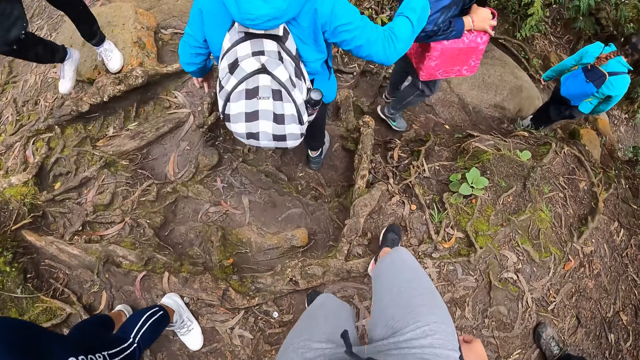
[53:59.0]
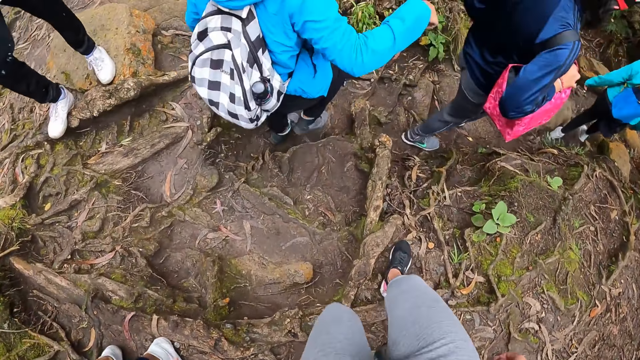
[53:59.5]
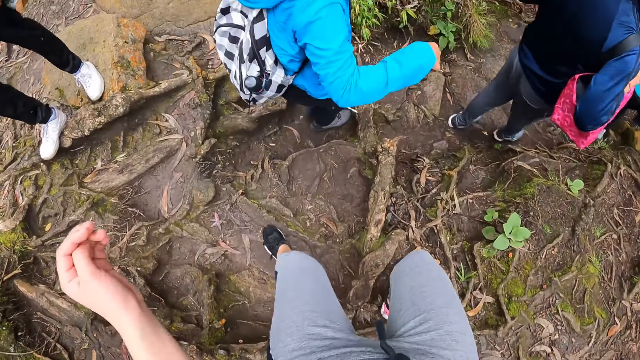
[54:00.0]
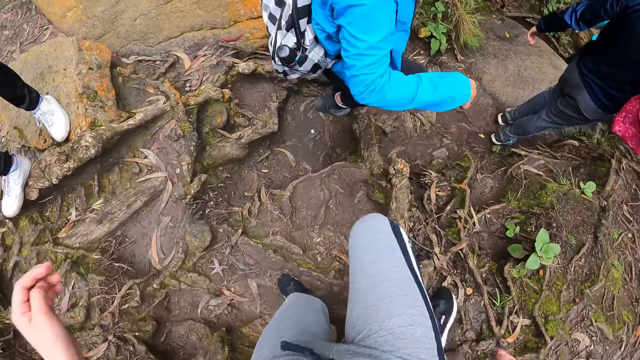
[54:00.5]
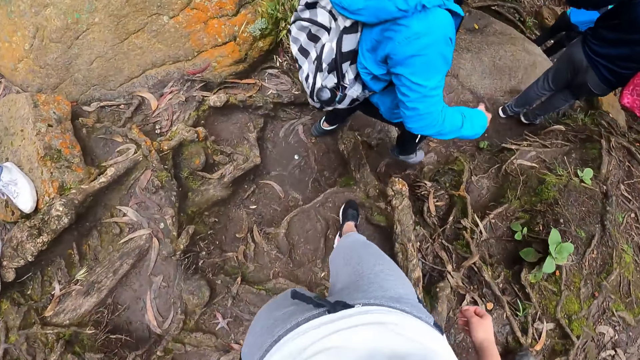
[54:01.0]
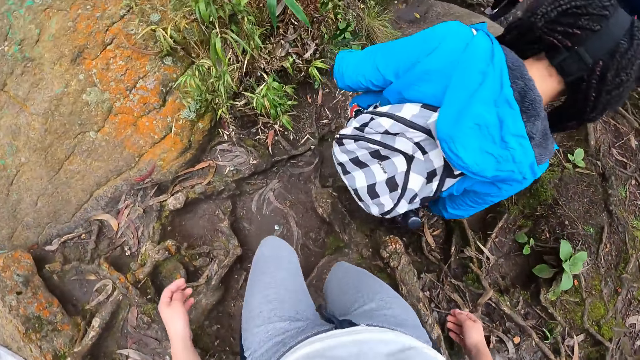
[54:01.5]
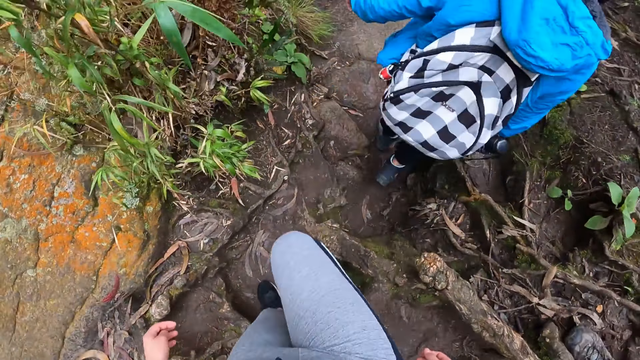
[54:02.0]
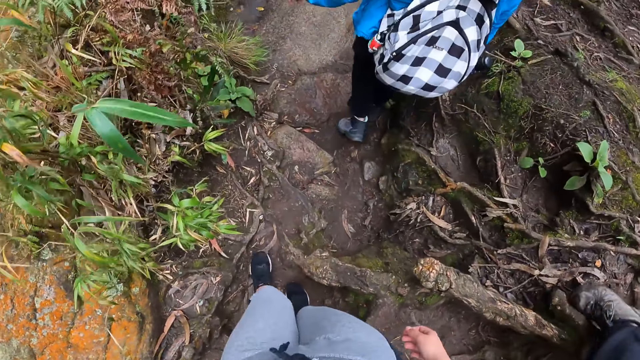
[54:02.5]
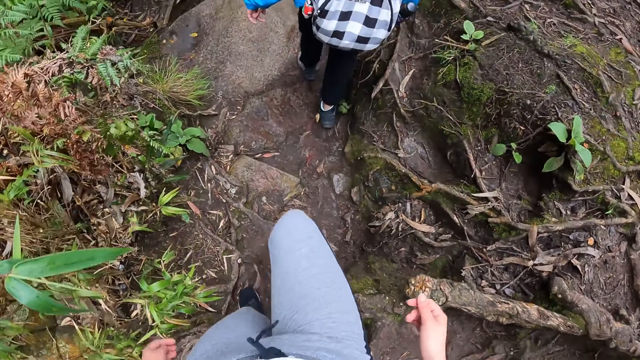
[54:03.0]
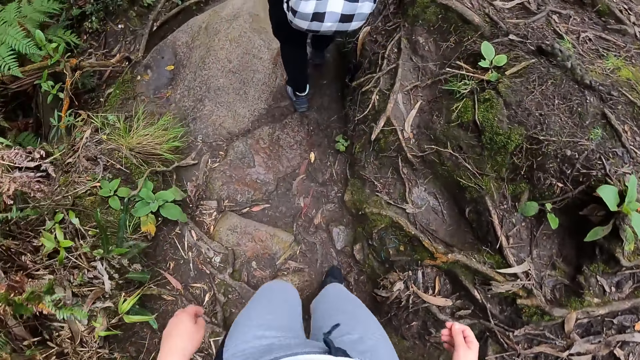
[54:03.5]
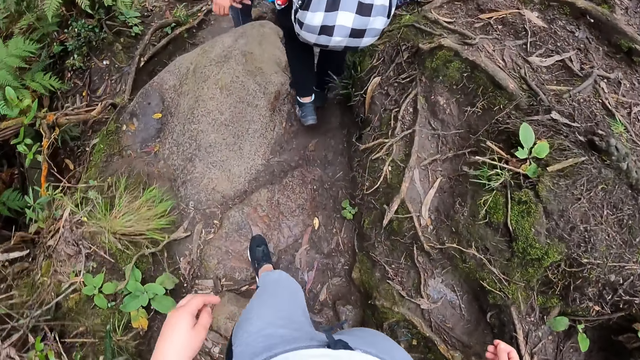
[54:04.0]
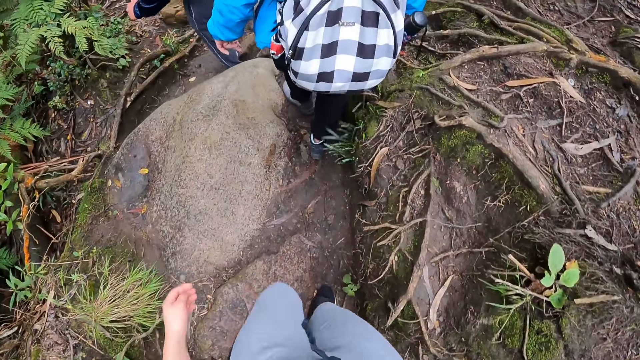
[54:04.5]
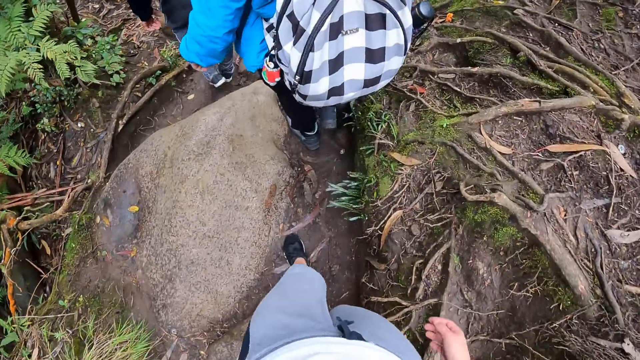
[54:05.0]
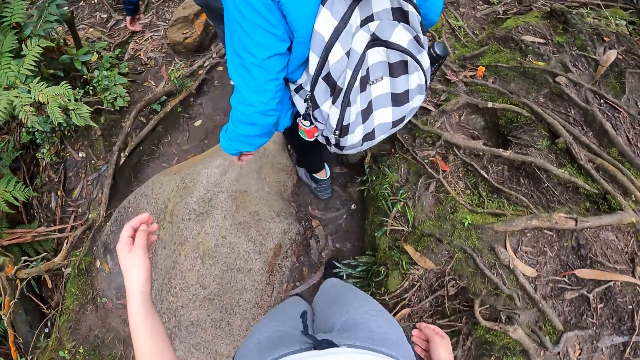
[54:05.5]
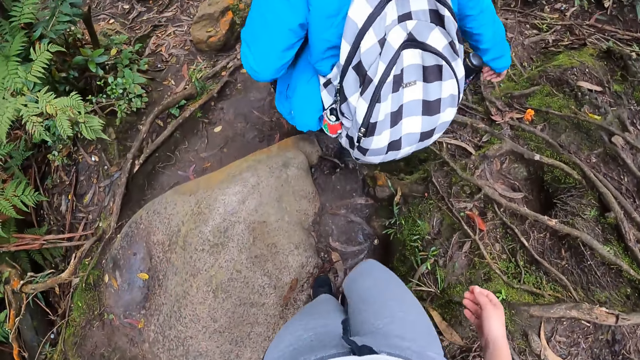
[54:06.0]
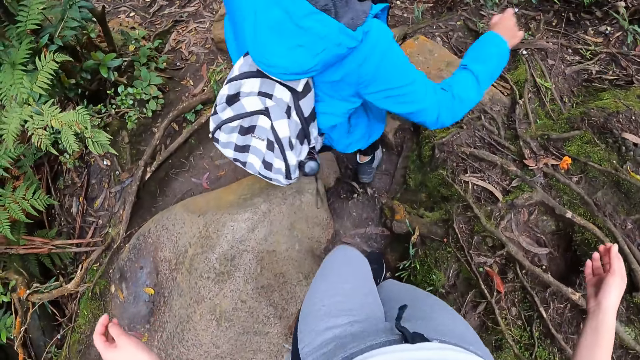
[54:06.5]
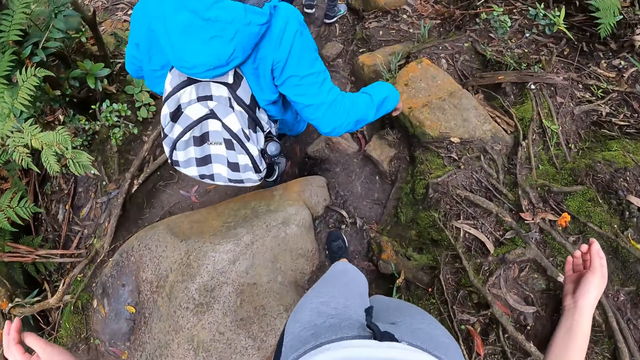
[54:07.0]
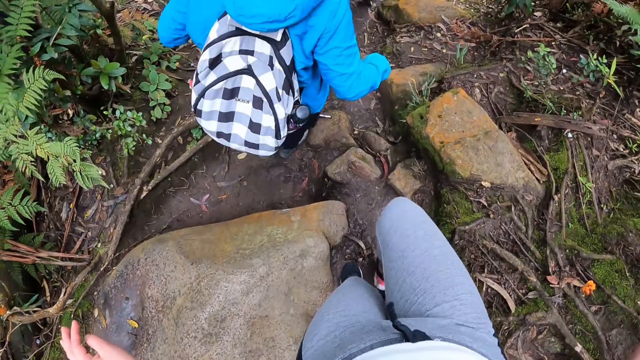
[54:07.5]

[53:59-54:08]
The camera wearer walks down the path.

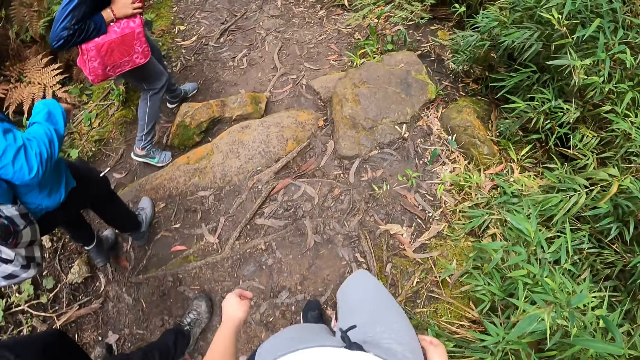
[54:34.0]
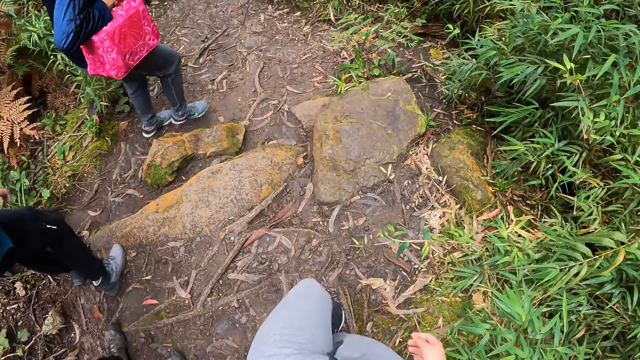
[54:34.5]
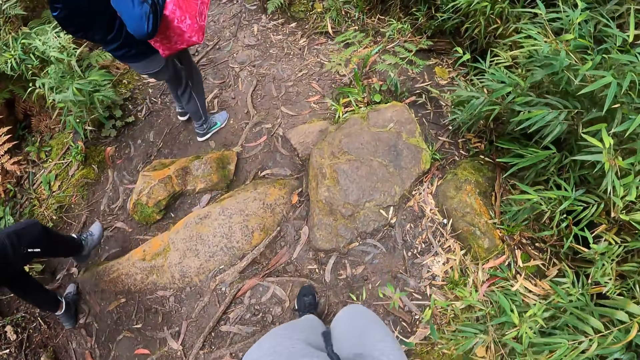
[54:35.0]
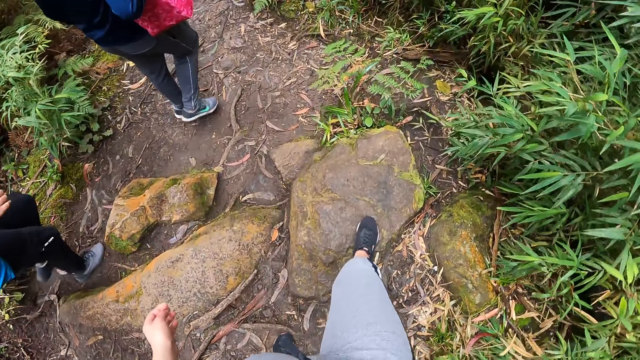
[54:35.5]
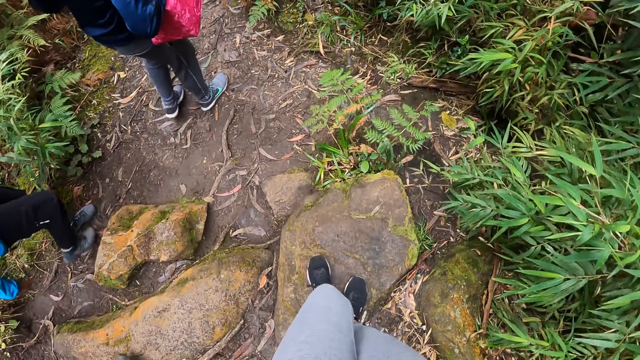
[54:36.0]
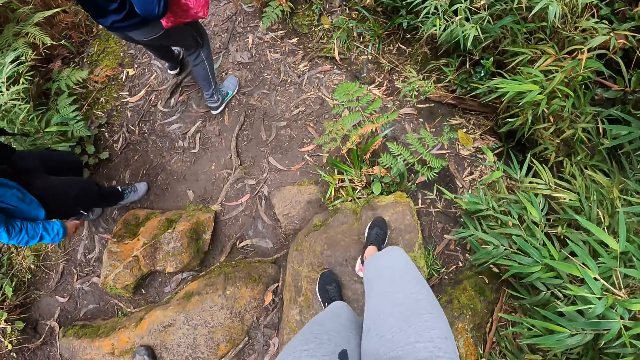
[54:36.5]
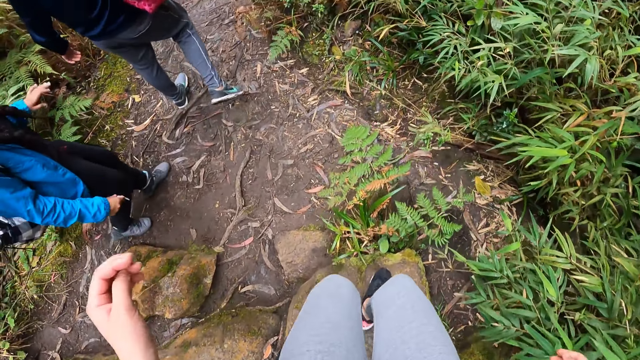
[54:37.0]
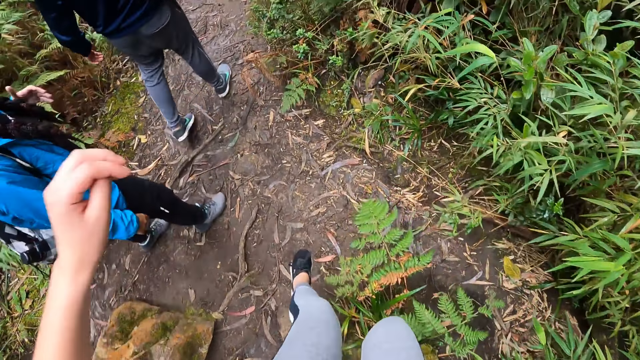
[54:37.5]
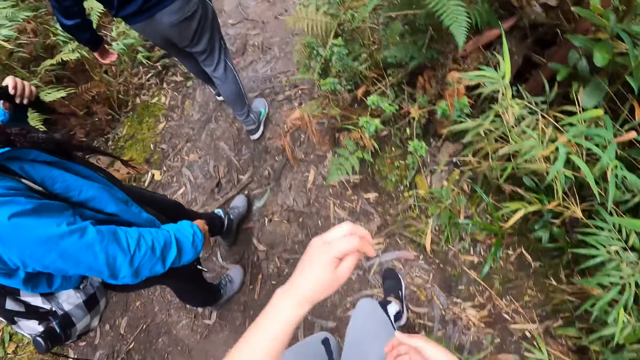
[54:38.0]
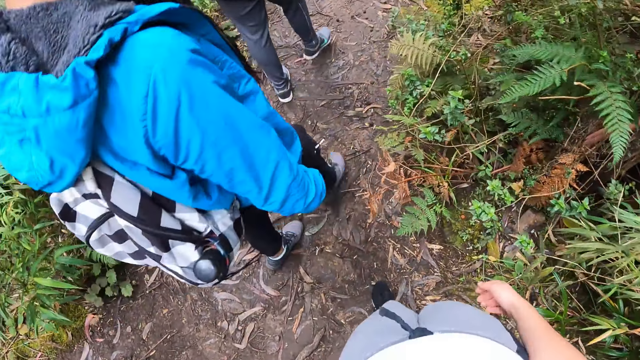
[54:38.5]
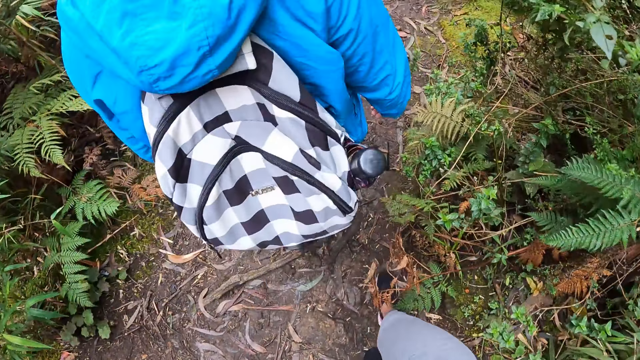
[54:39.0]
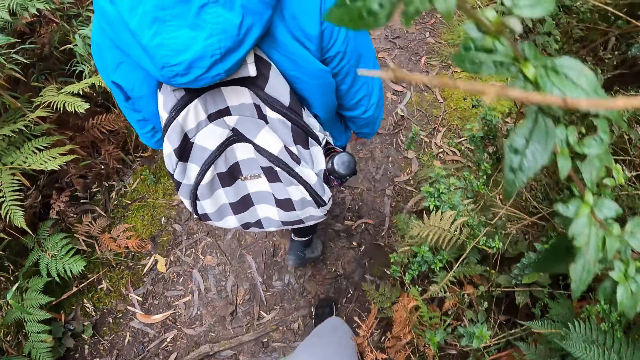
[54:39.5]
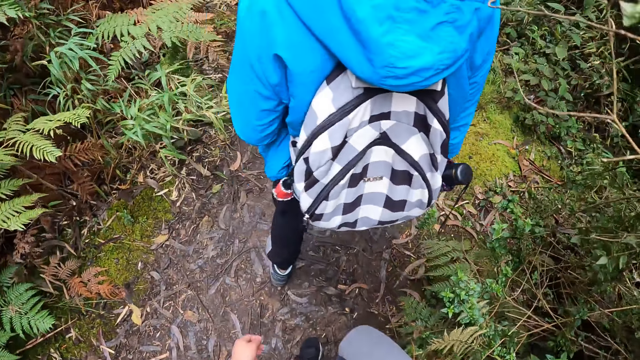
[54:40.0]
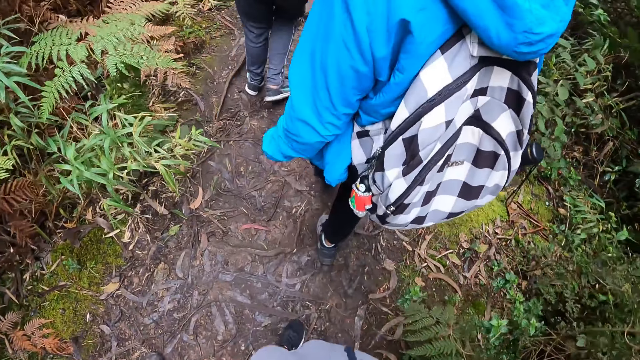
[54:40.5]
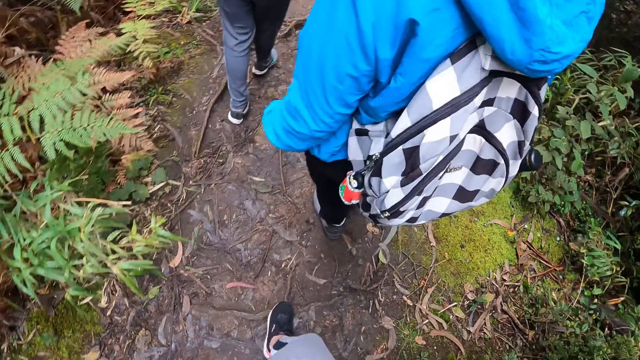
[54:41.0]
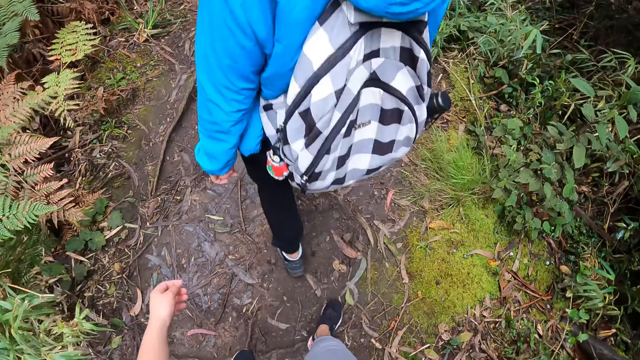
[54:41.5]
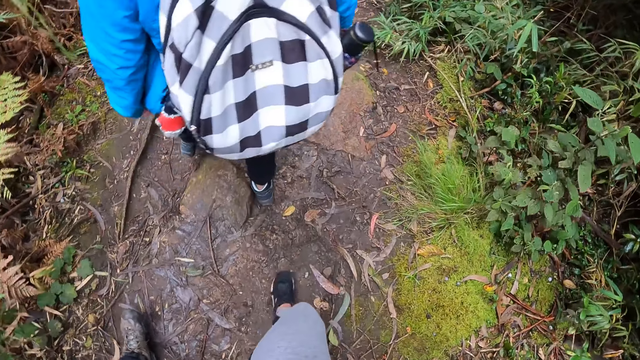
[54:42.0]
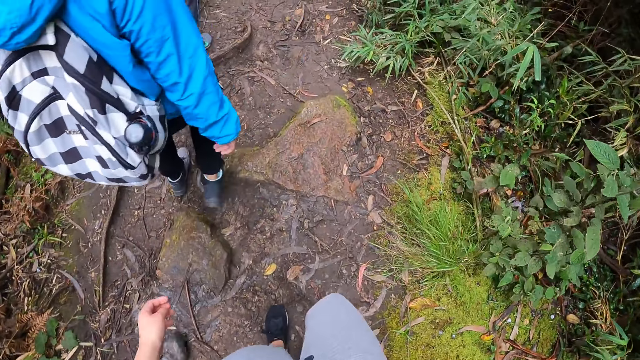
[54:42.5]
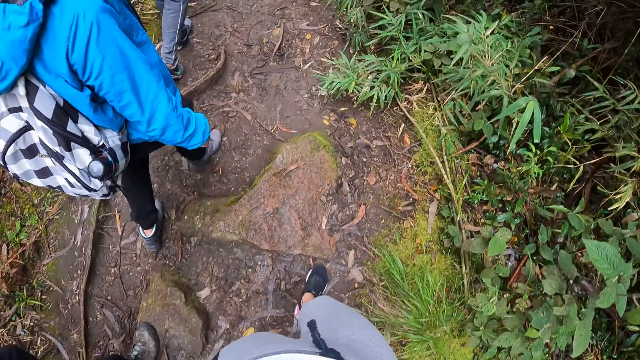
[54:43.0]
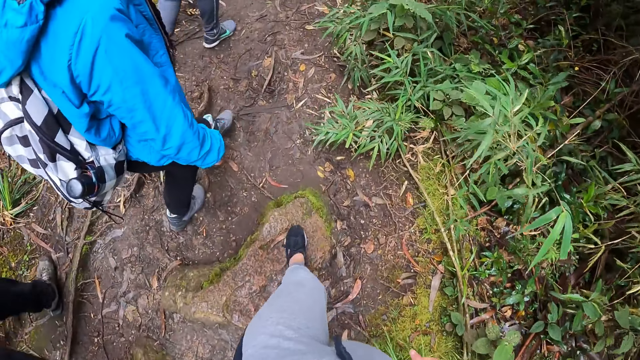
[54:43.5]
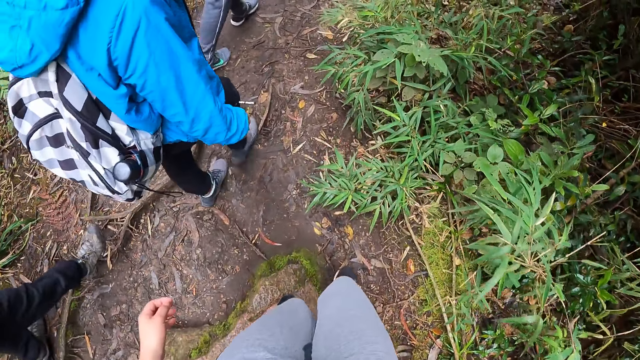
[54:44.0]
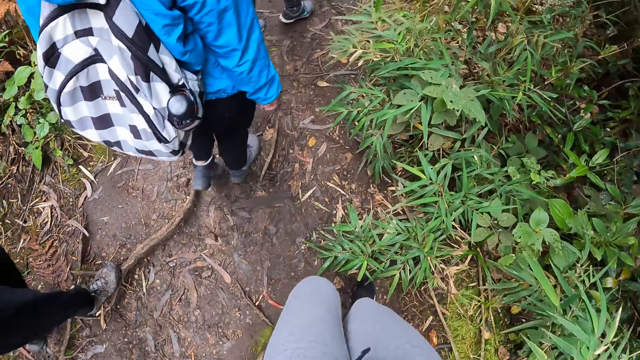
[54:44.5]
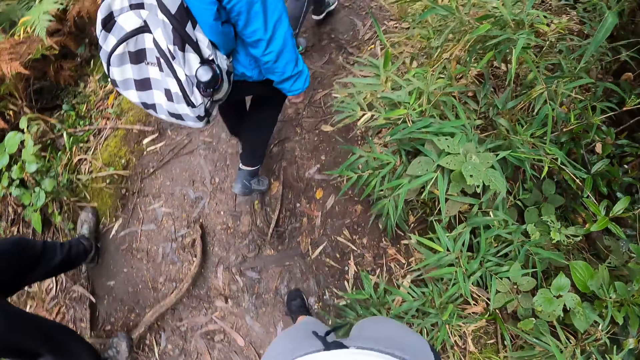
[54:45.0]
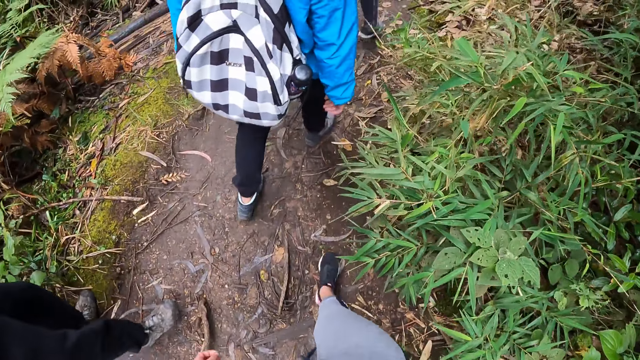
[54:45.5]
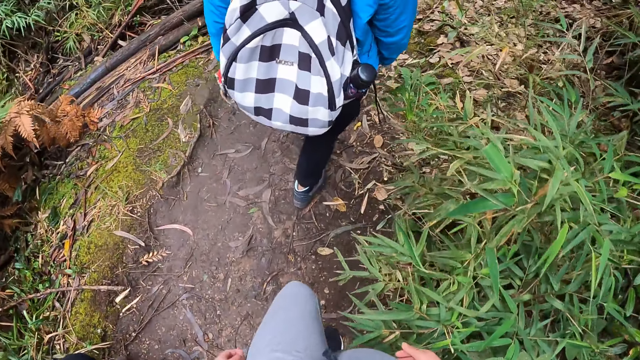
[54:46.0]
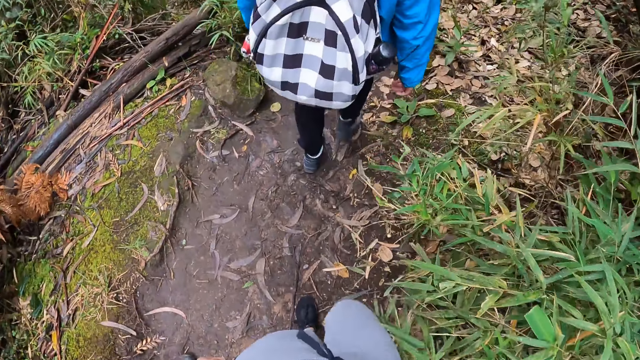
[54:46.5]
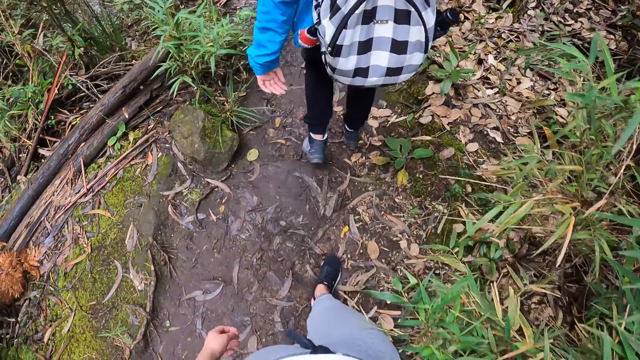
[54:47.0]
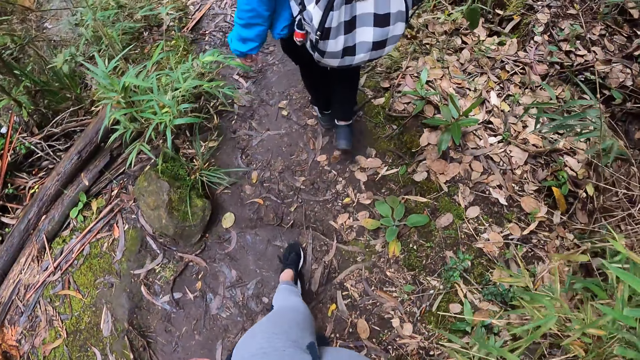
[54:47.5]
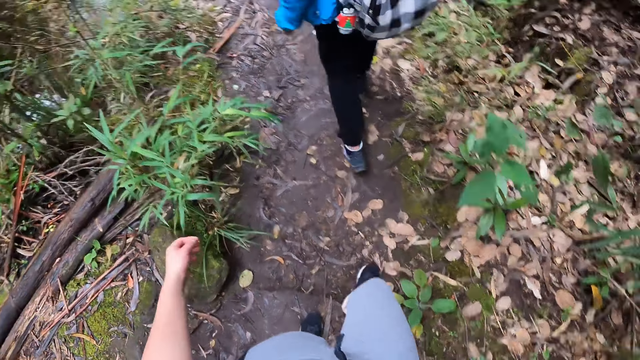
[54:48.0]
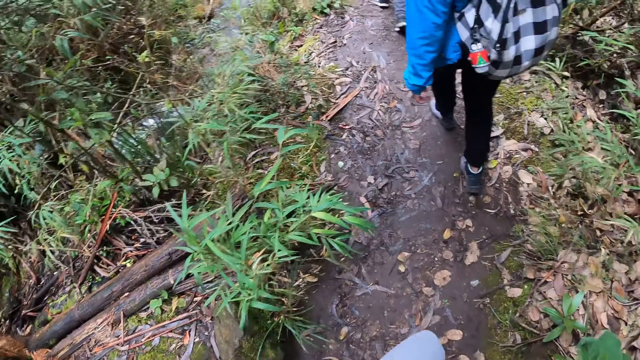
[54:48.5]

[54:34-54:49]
The camera wearer steps on a rock. They step down from the rock. They step on the rock. They step down from the rock.
